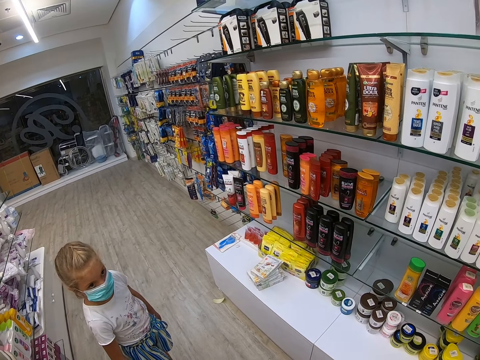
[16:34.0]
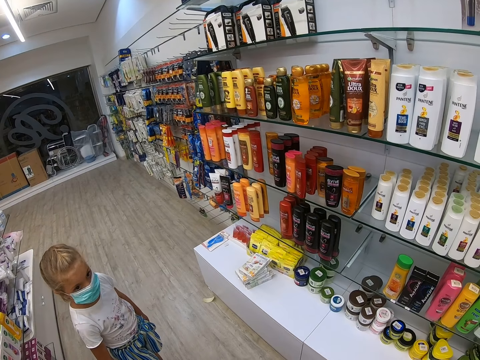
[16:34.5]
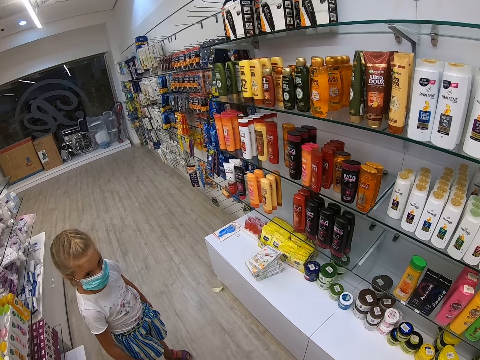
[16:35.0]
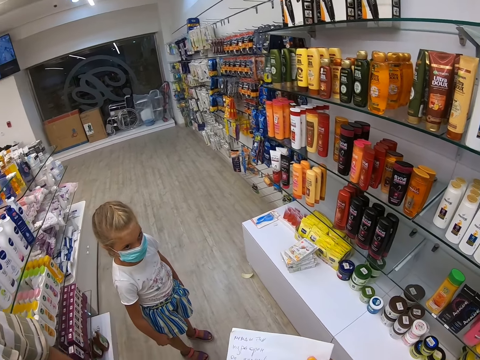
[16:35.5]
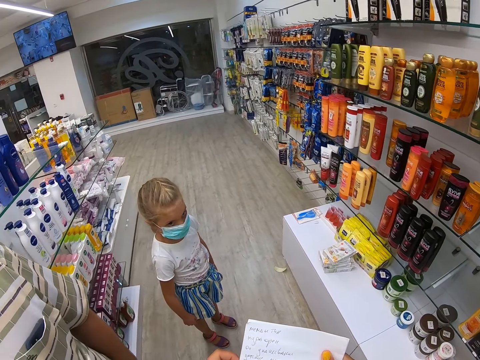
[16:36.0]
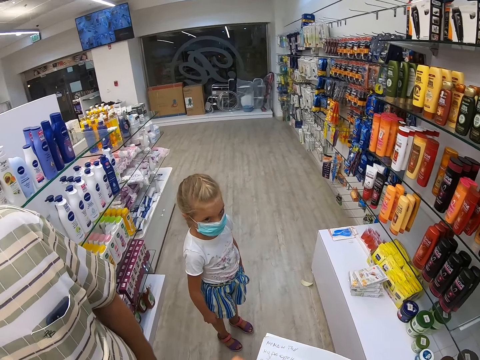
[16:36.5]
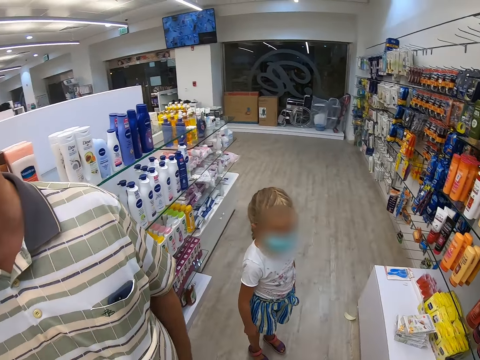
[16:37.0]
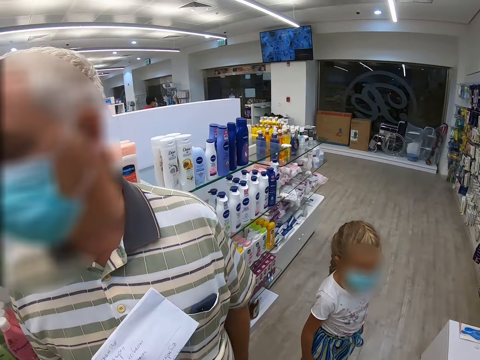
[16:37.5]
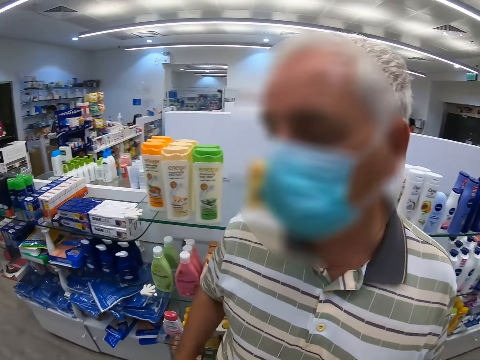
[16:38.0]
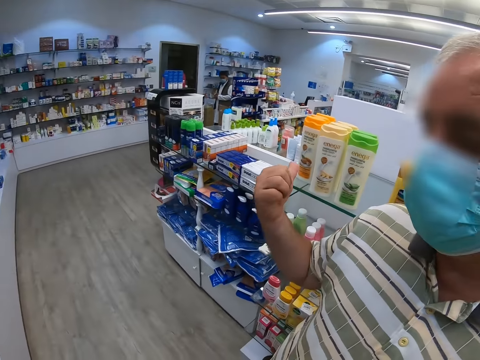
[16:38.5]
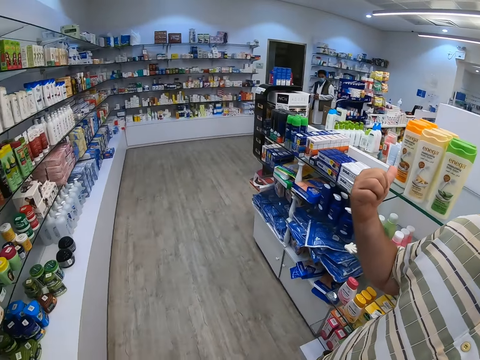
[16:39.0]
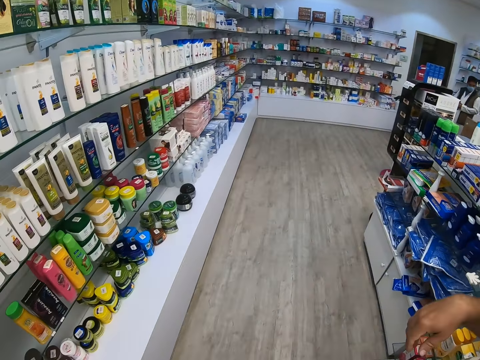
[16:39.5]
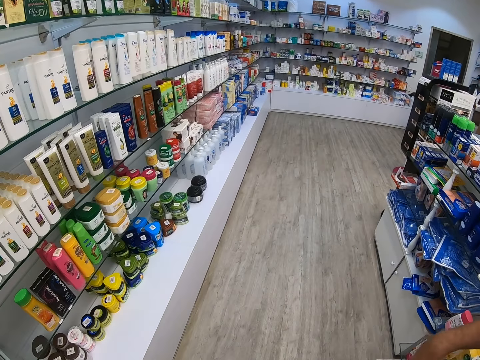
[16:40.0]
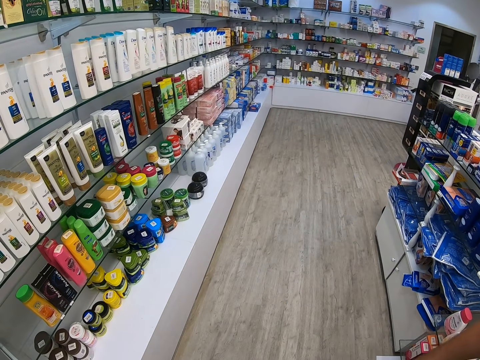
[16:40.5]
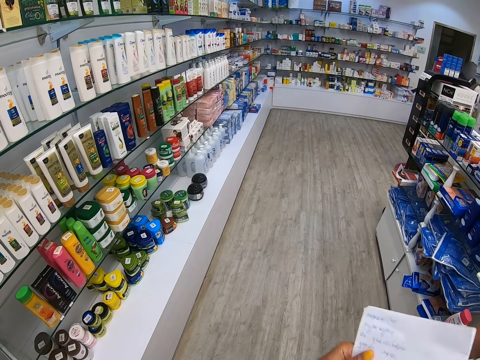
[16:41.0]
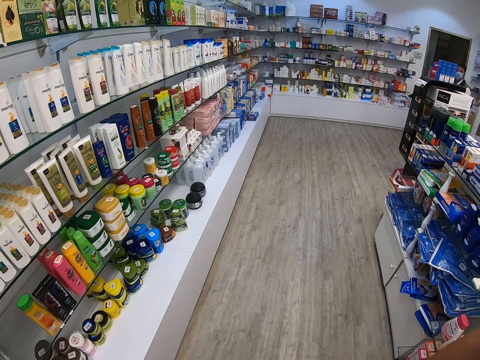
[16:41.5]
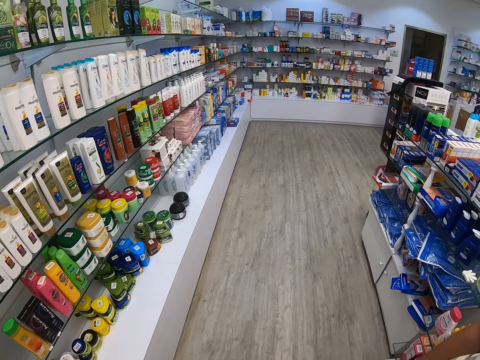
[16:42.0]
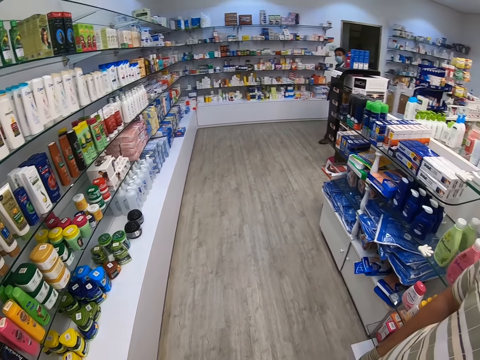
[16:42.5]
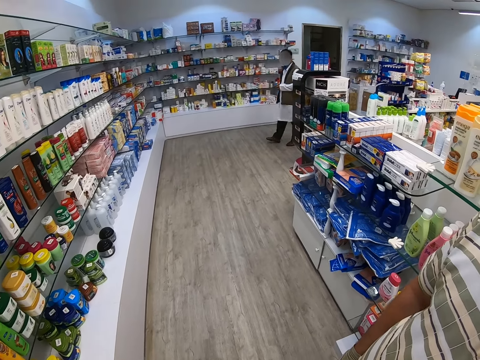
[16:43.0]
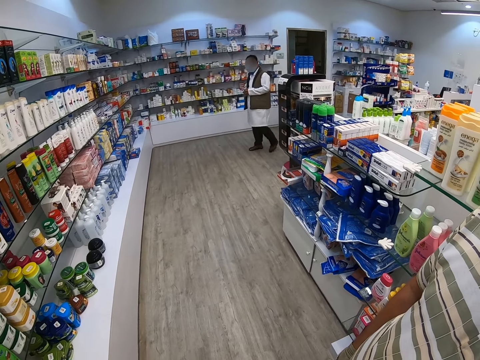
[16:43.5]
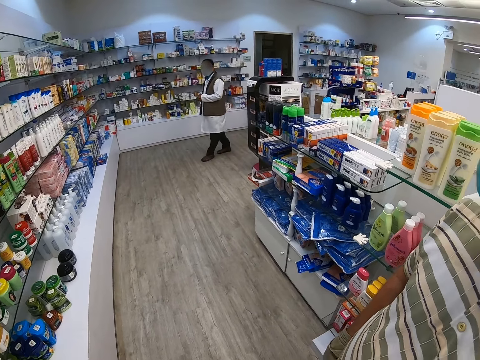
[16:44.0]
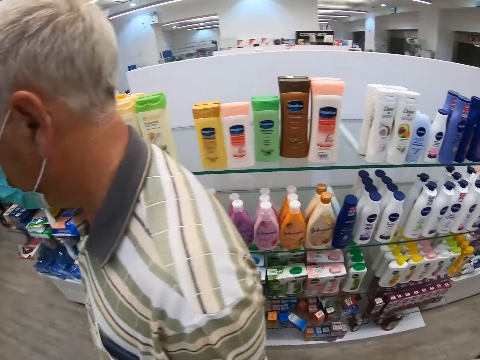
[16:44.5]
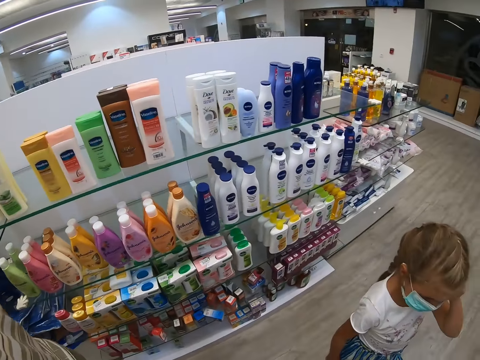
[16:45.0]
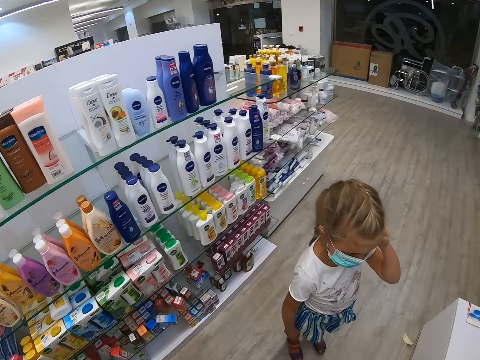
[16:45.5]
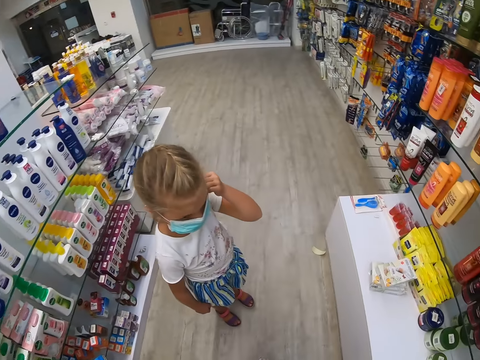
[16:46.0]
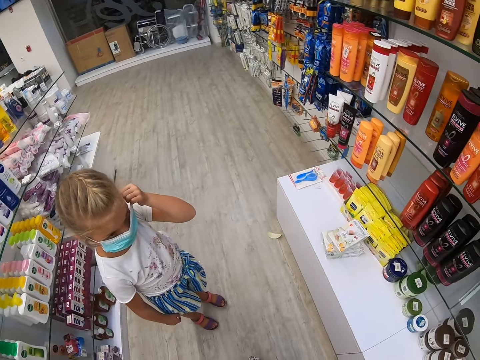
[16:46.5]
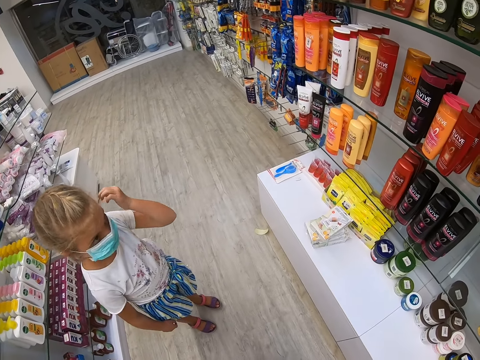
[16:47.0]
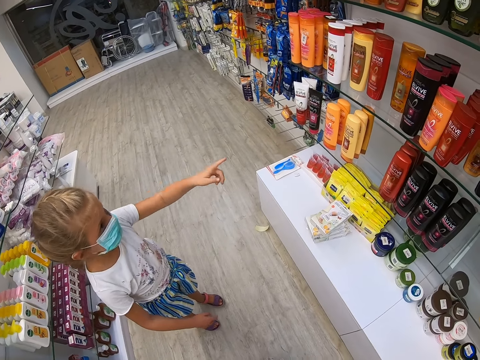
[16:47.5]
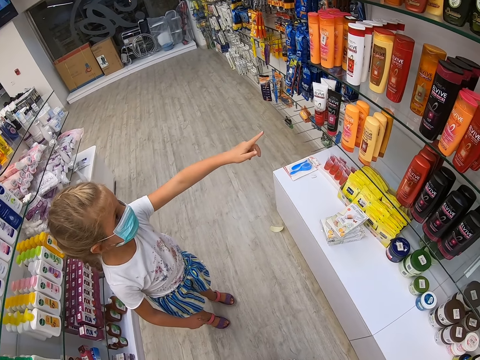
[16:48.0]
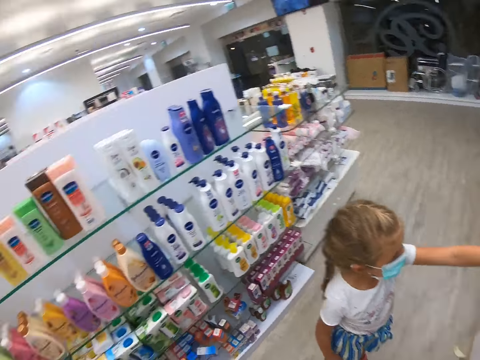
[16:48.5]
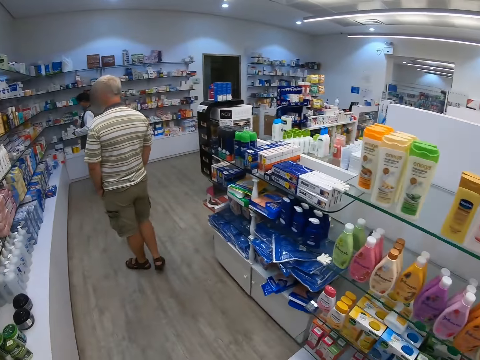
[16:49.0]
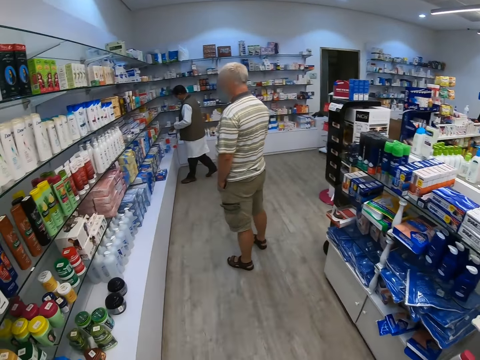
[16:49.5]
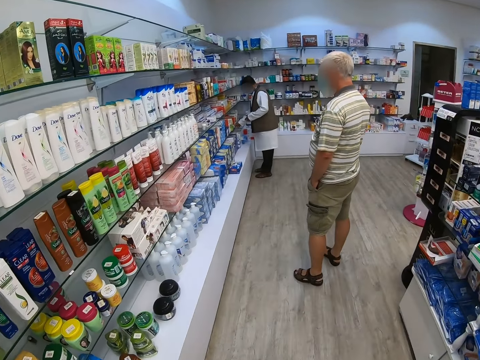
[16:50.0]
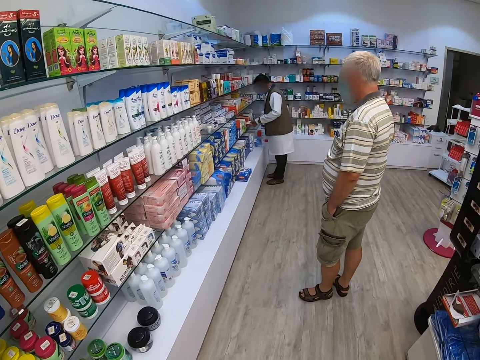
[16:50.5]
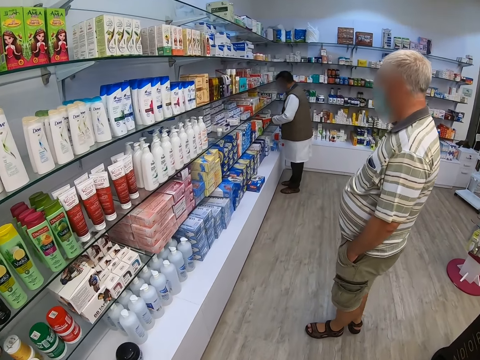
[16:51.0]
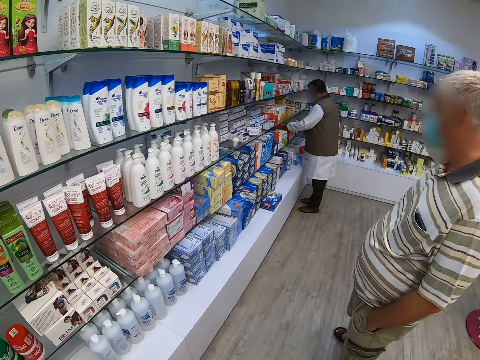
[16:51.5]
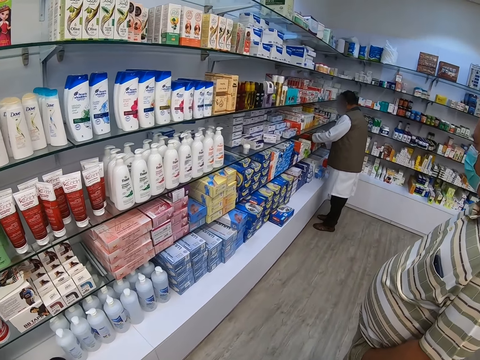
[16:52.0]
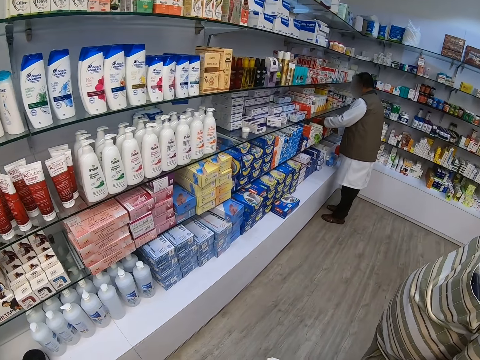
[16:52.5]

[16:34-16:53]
A person points his thumb up. A man demonstrates with the right hand. The camera wearer looks around. A child points at the perfume or lotion. The camera wearer looks around and walks around.

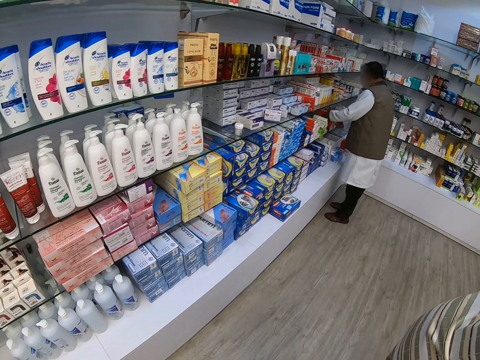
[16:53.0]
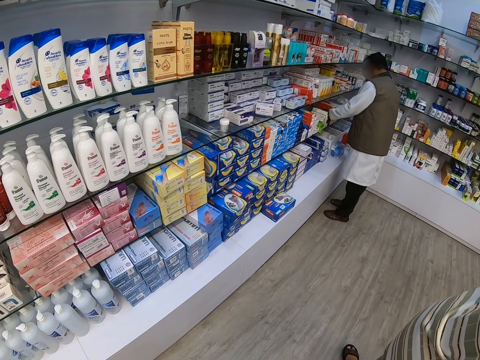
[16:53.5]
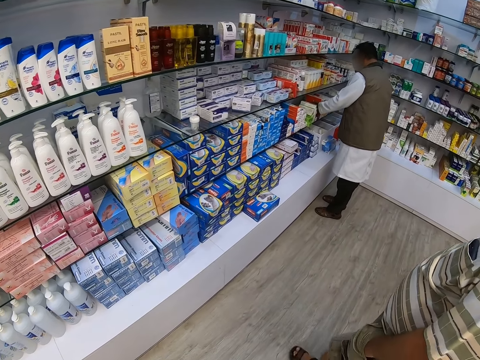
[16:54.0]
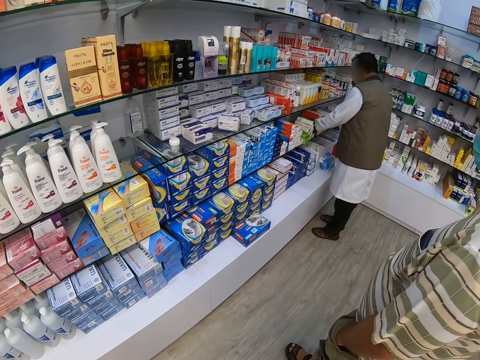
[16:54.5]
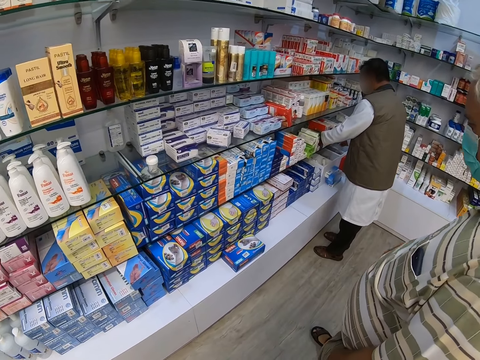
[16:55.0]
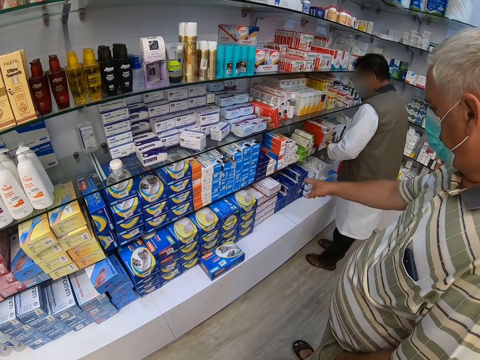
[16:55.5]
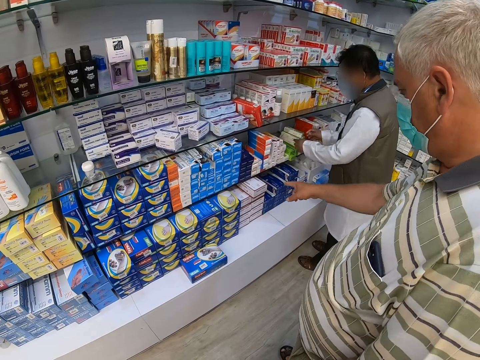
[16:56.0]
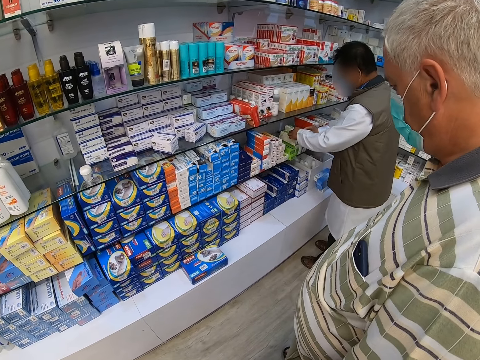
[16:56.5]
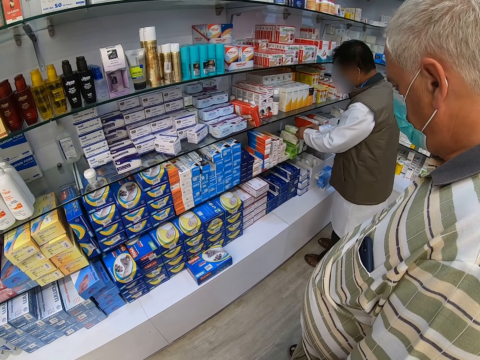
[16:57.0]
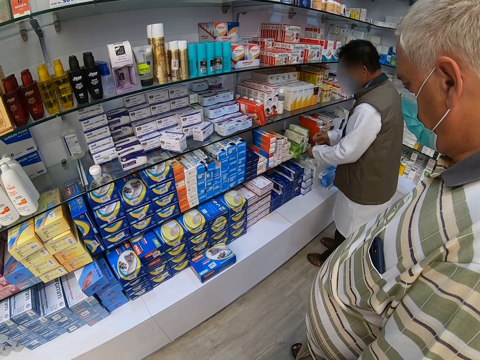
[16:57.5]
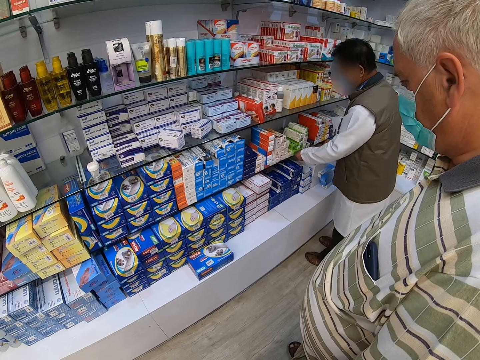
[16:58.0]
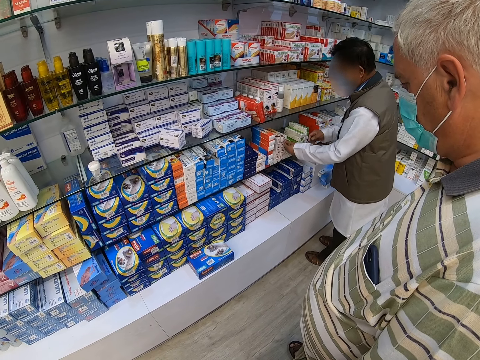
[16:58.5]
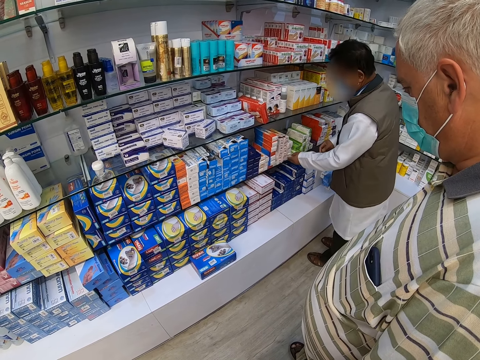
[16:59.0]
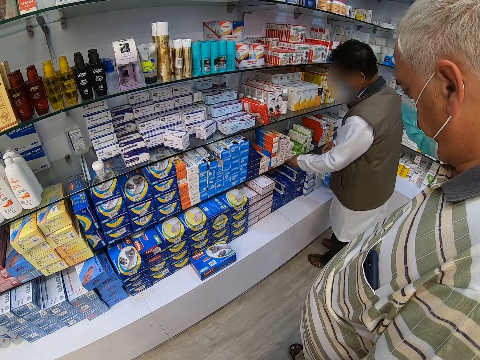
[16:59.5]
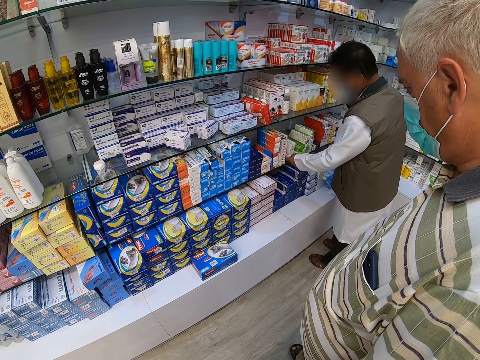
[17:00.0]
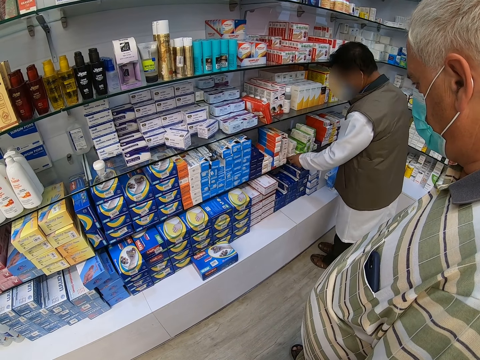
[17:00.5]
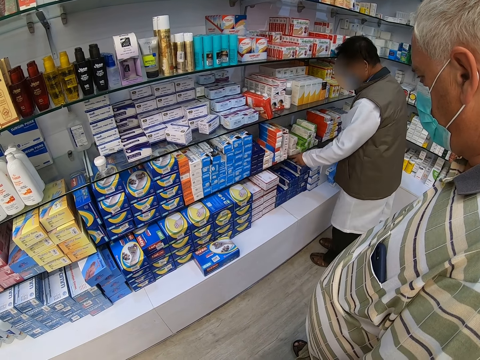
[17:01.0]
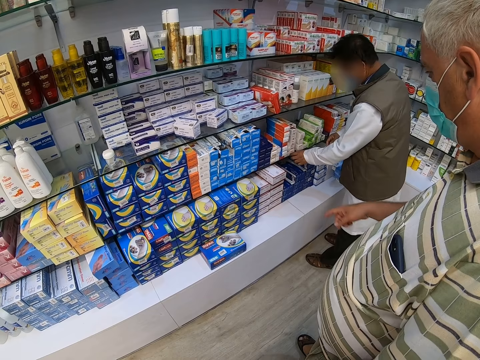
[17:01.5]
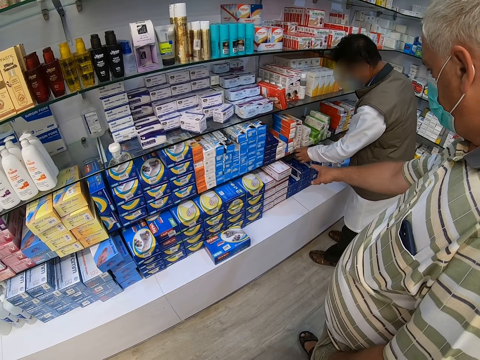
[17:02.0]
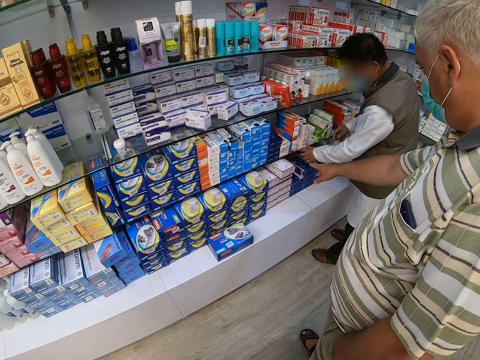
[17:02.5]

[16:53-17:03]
The camera wearer walks towards the shelf. A man points at a product in the shelf. Another man aligns the goods.
